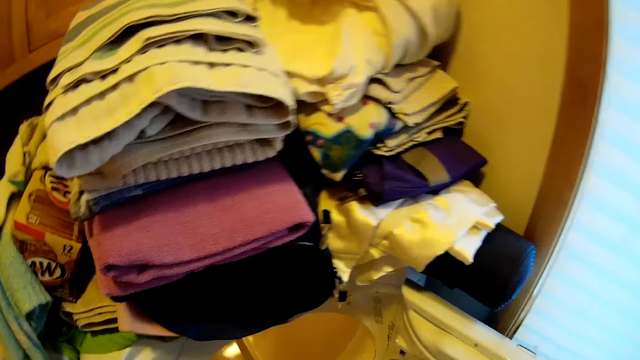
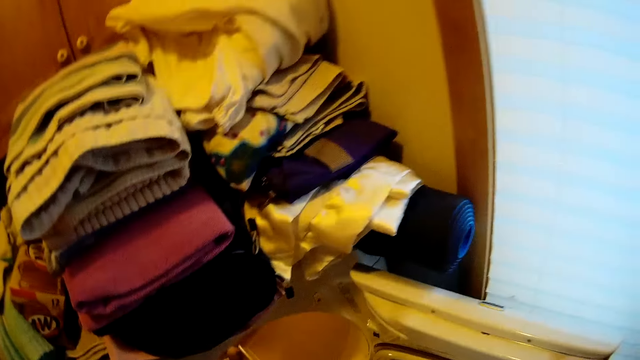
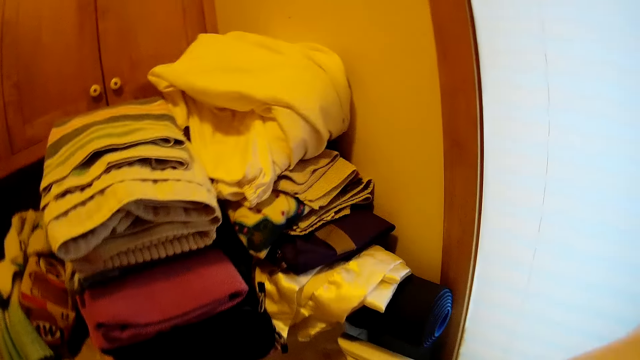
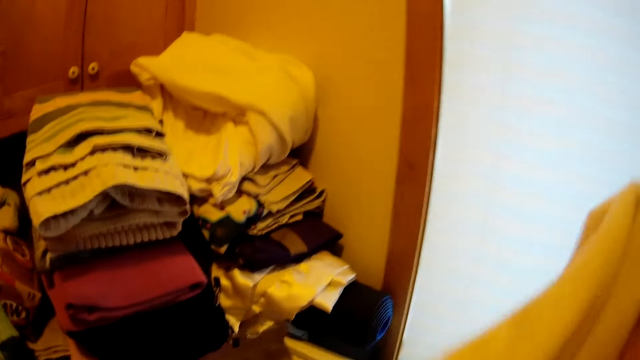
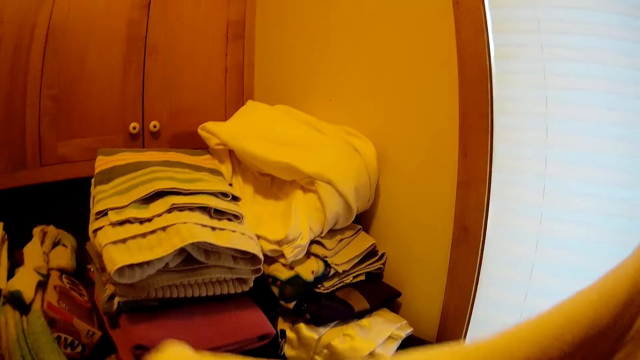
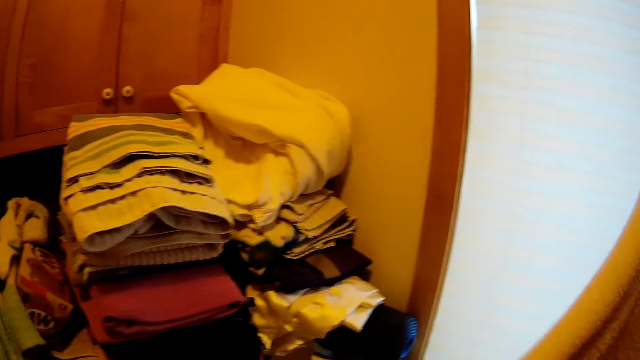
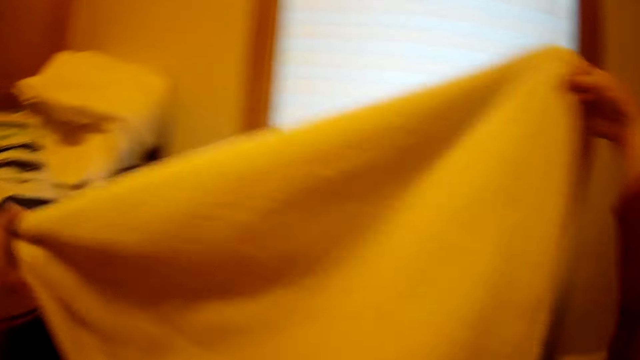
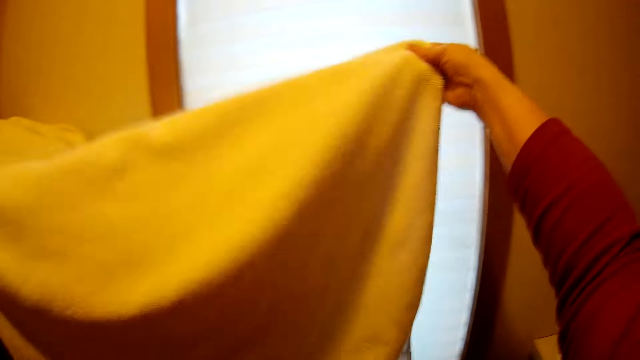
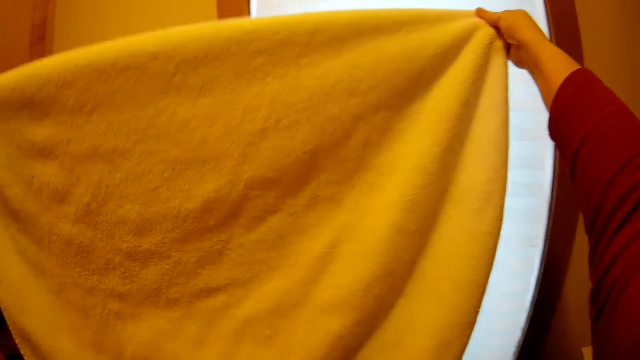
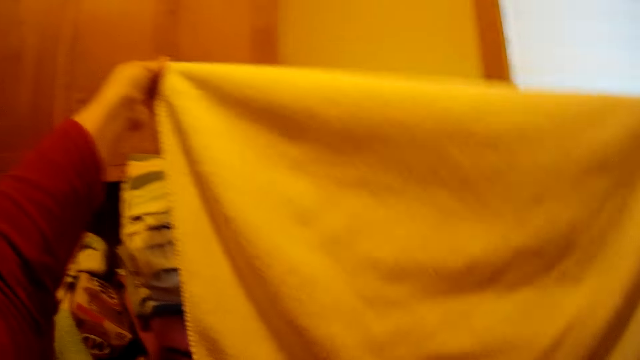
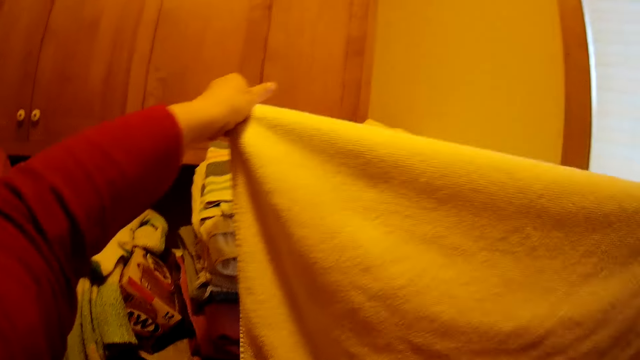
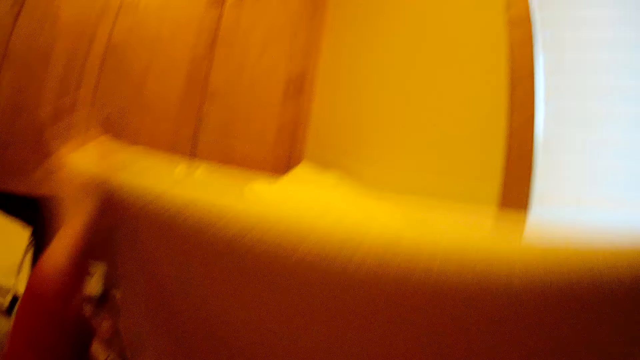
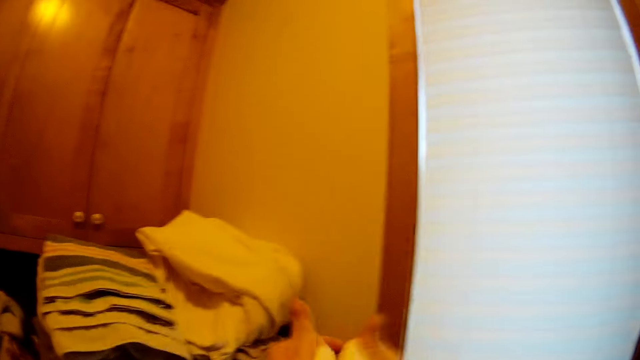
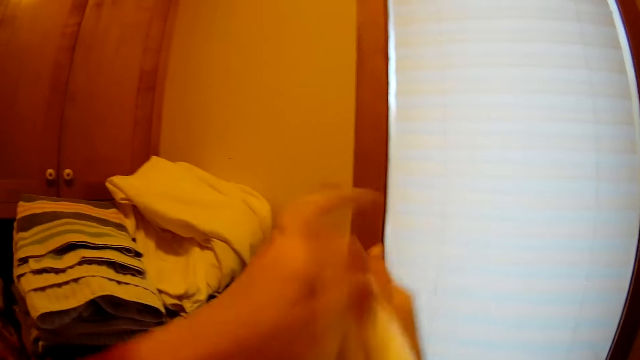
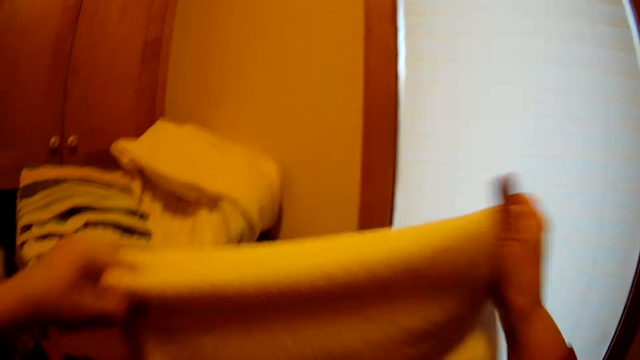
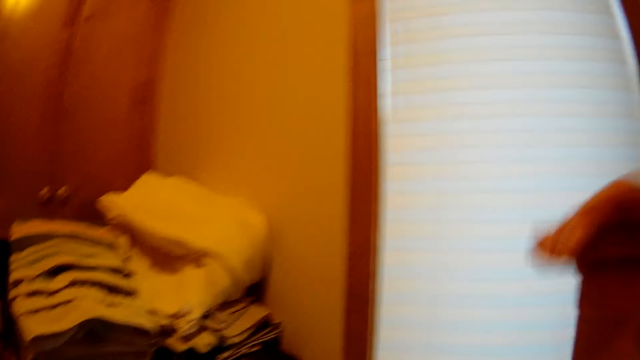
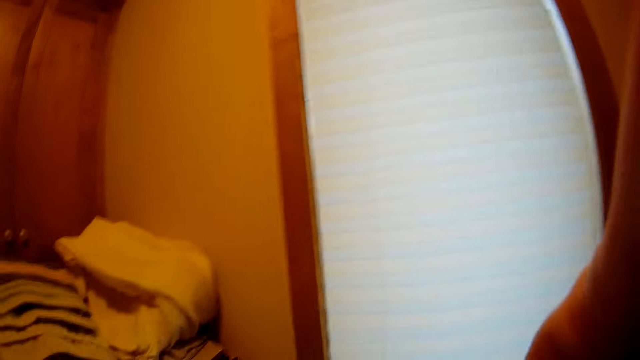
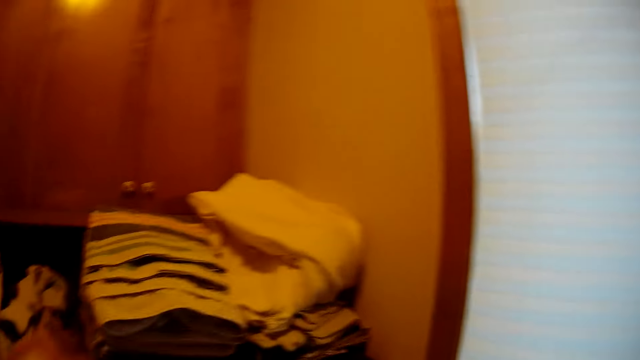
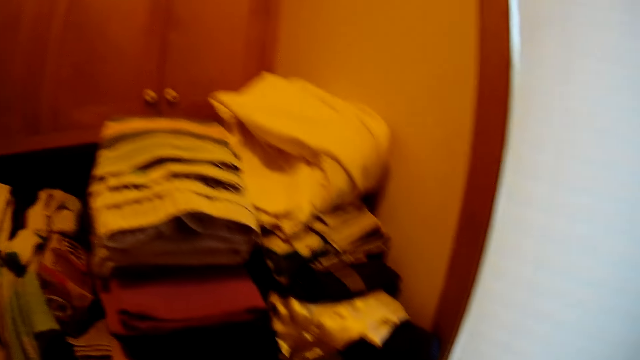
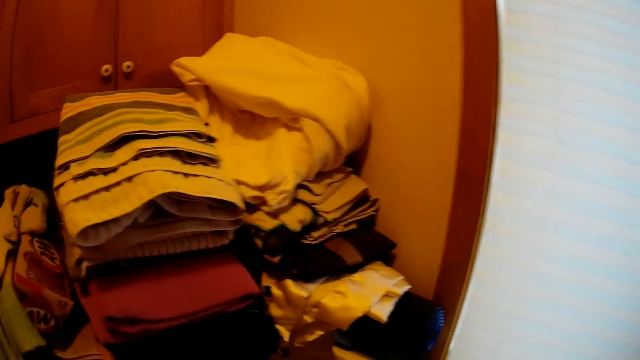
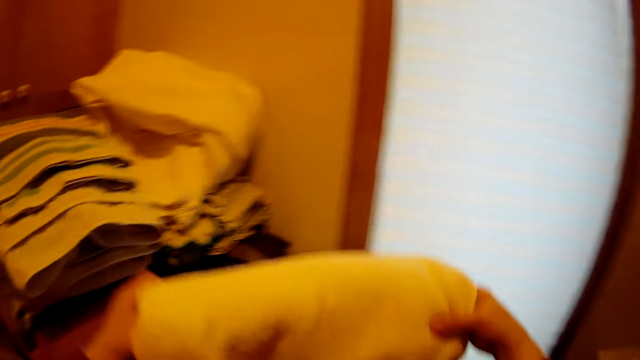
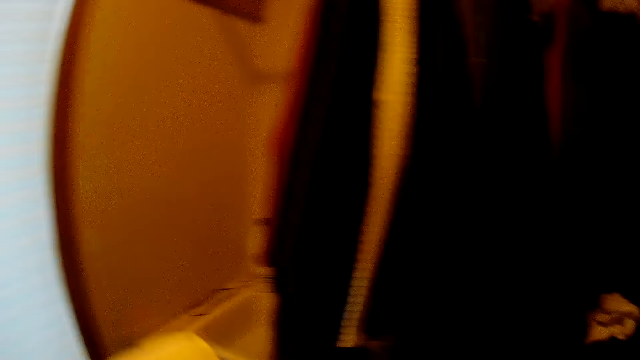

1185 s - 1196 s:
The camera wearer folds the towel. They adjust the camera.

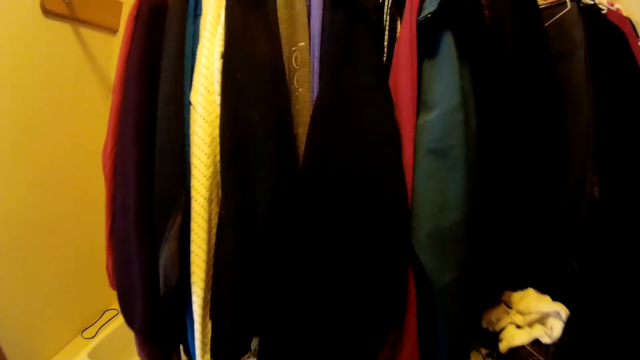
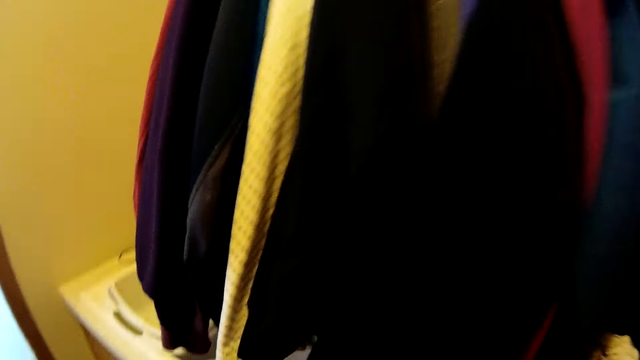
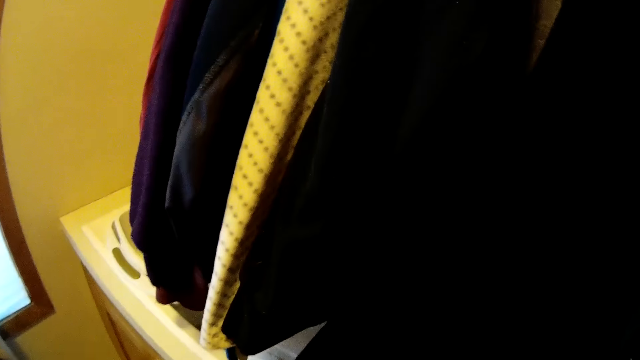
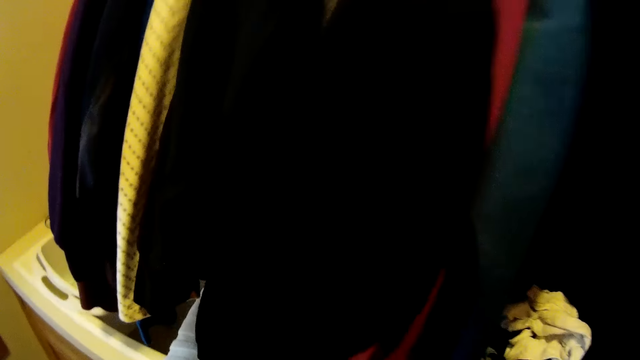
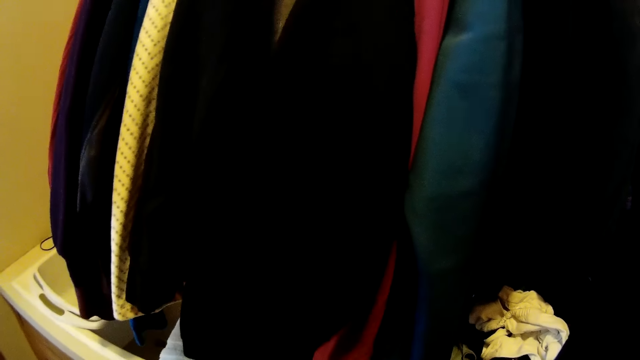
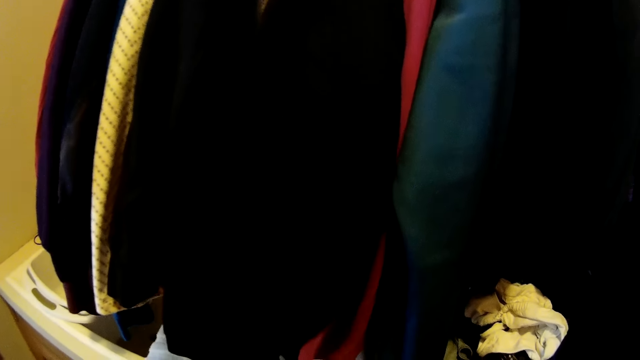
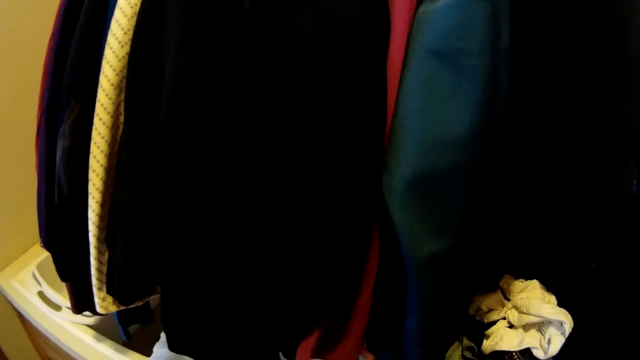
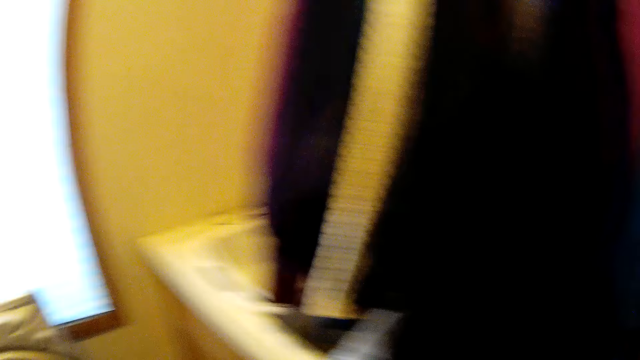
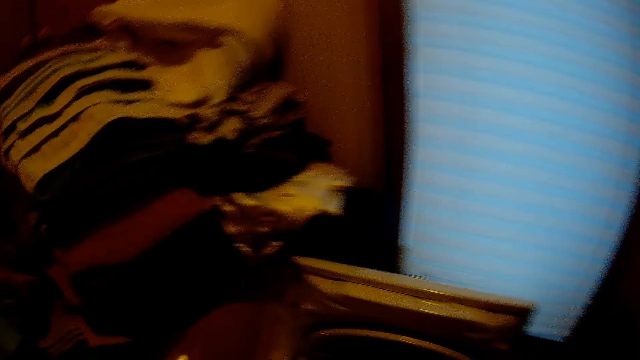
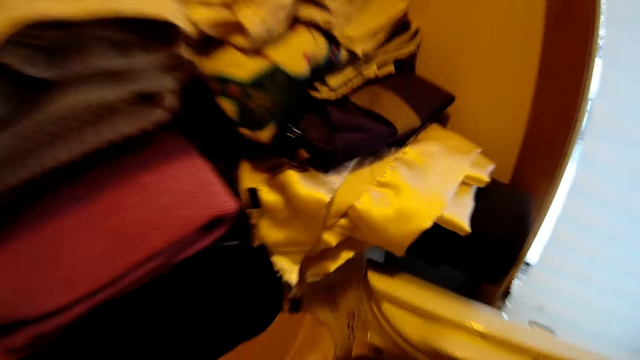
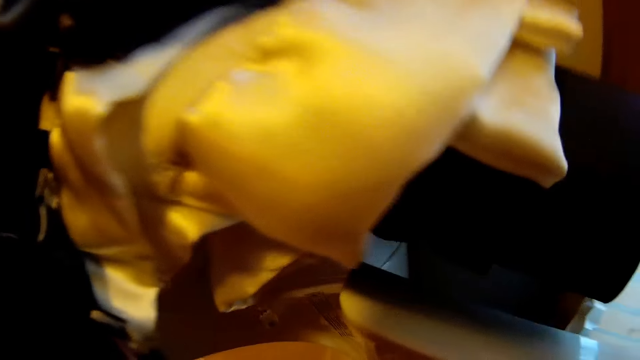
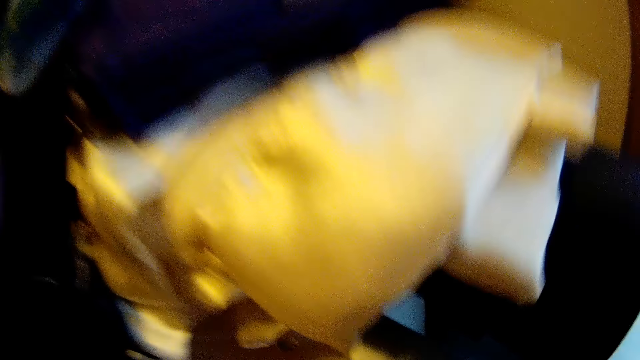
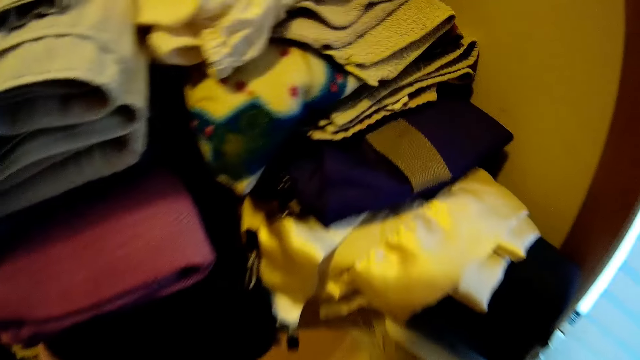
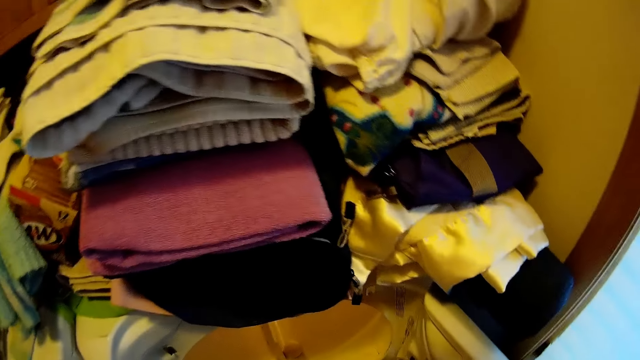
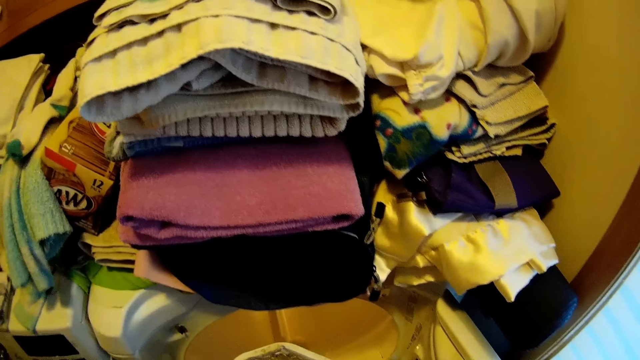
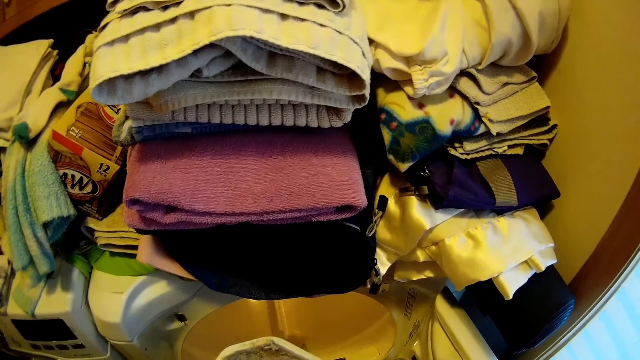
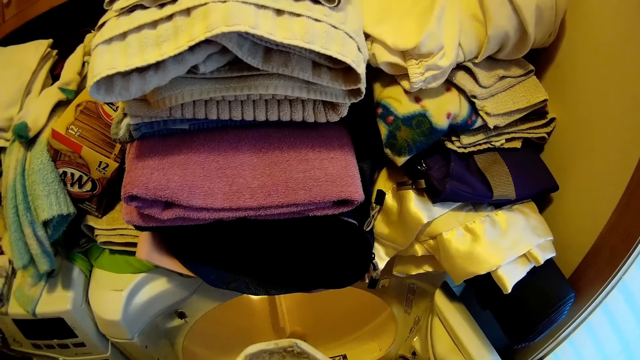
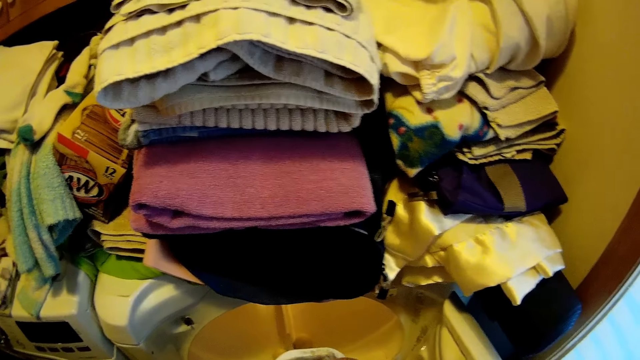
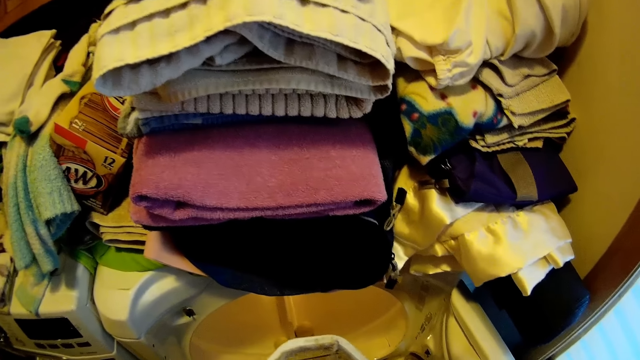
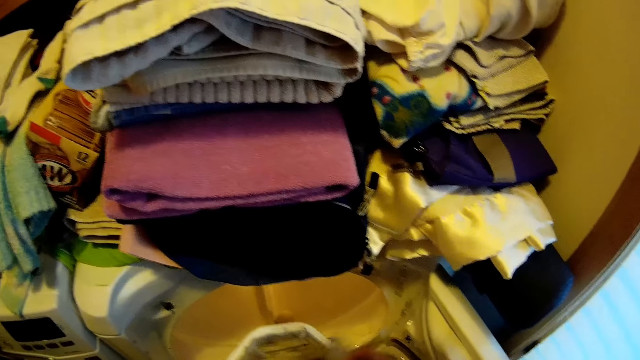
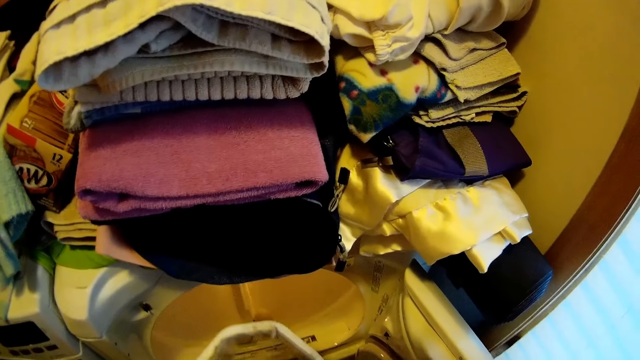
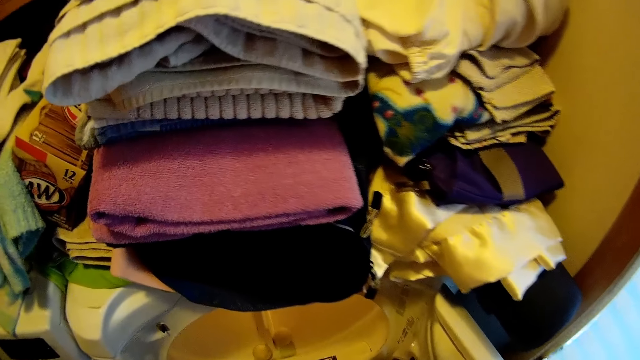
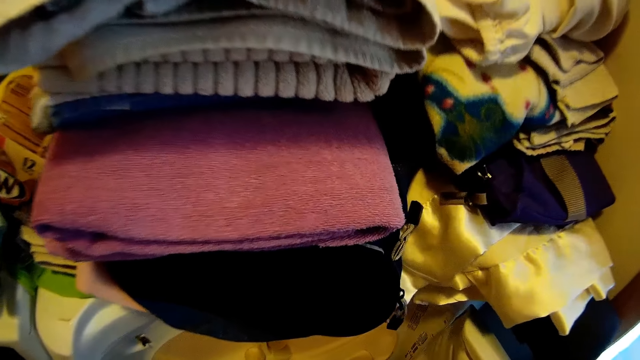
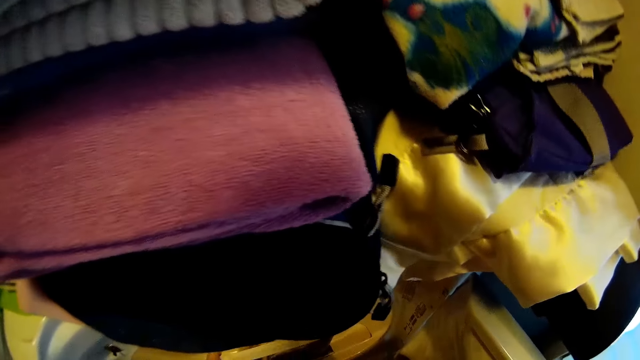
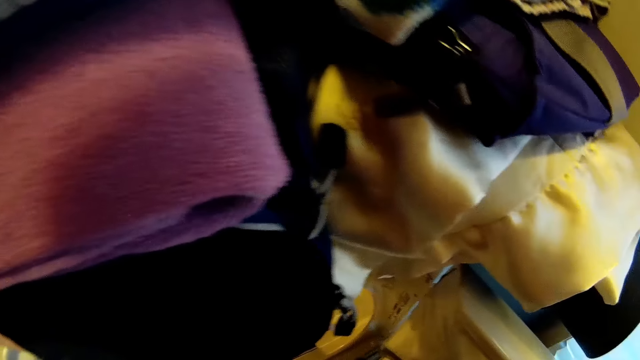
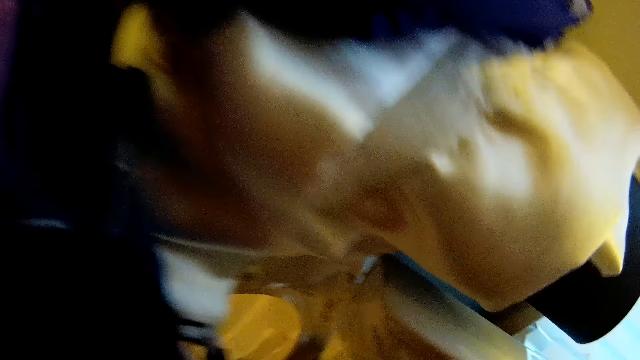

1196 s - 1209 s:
The camera wearer puts the cloth in a clothes cabinet. They look inside the washing machine. They remove something from the washing machine. They look inside the washing machine.
